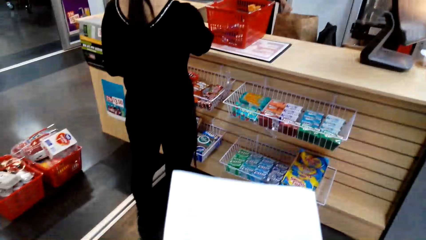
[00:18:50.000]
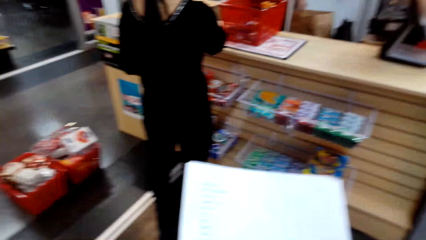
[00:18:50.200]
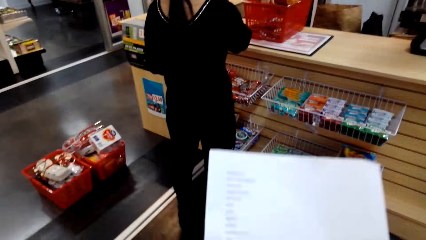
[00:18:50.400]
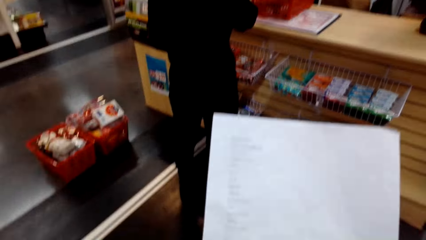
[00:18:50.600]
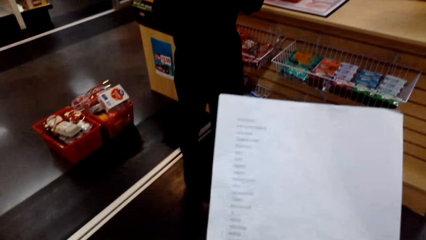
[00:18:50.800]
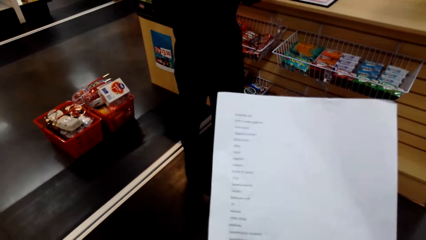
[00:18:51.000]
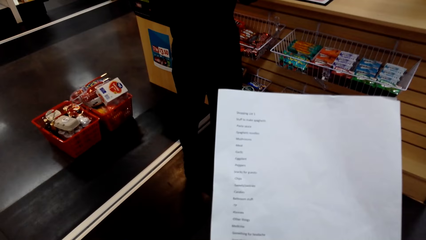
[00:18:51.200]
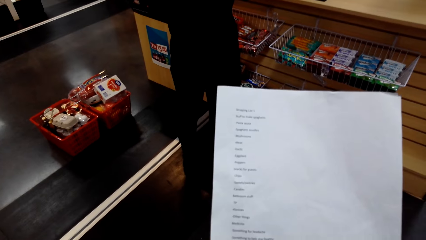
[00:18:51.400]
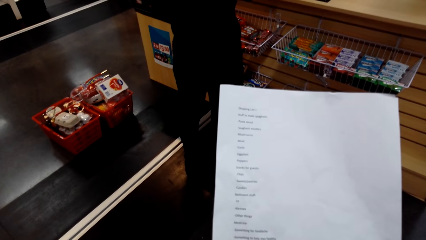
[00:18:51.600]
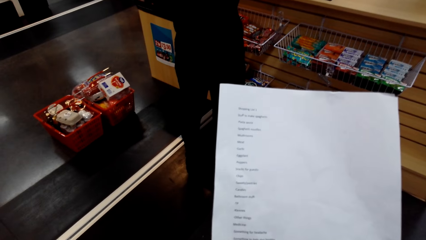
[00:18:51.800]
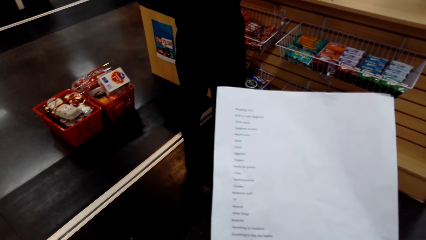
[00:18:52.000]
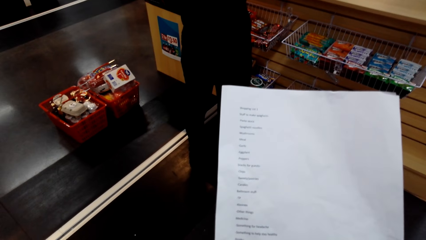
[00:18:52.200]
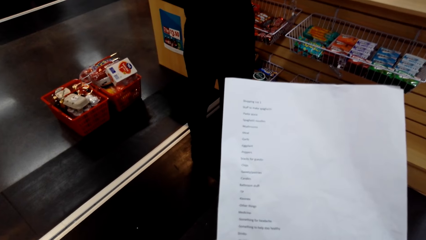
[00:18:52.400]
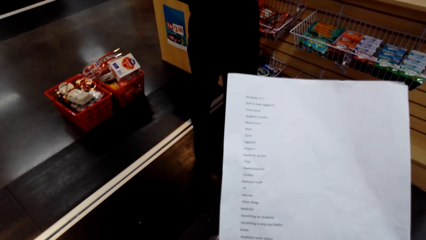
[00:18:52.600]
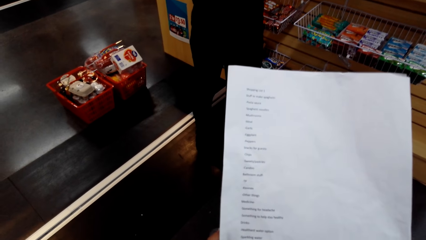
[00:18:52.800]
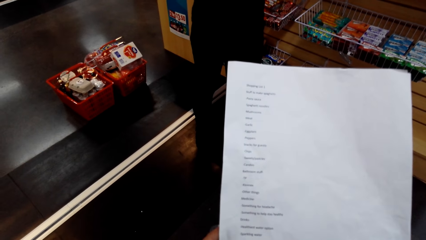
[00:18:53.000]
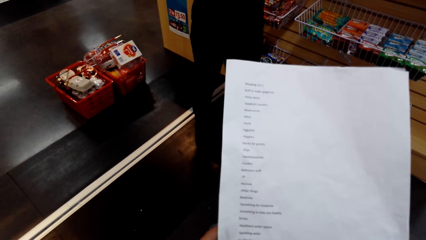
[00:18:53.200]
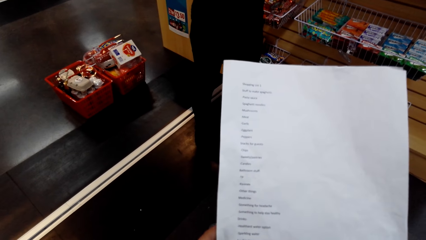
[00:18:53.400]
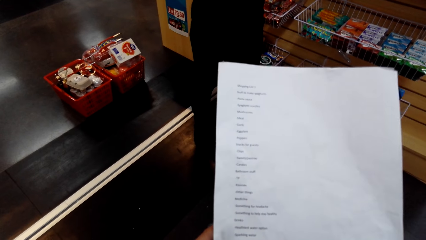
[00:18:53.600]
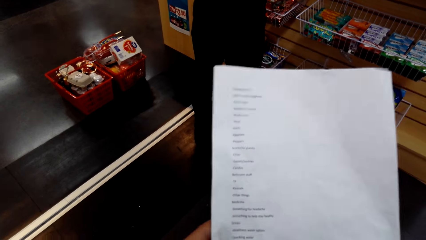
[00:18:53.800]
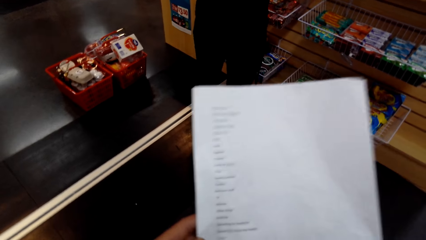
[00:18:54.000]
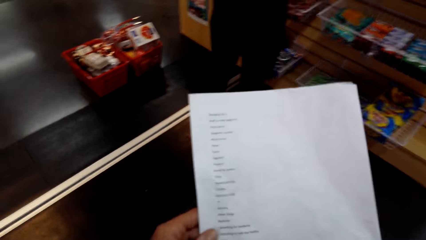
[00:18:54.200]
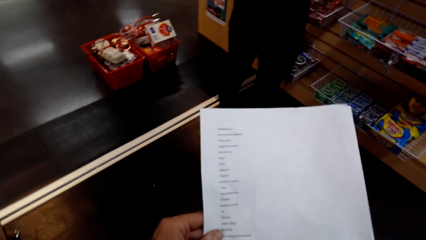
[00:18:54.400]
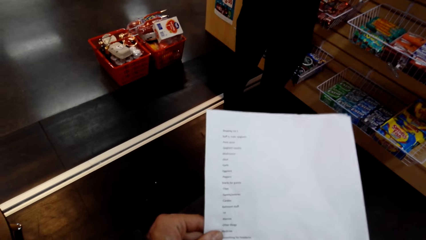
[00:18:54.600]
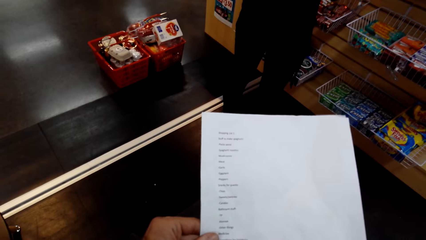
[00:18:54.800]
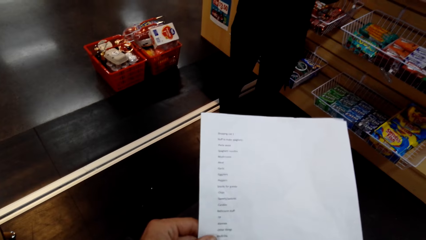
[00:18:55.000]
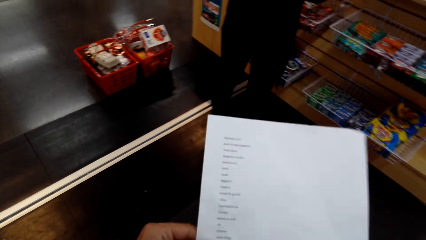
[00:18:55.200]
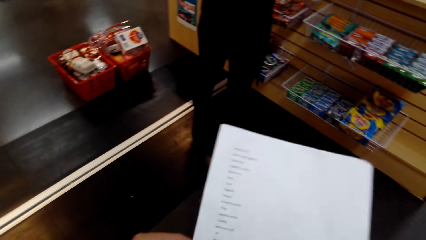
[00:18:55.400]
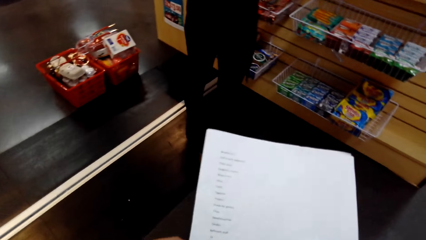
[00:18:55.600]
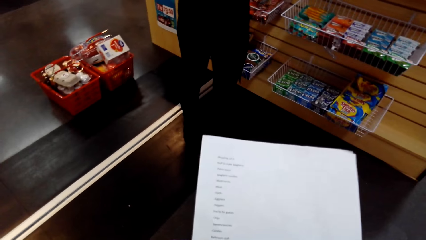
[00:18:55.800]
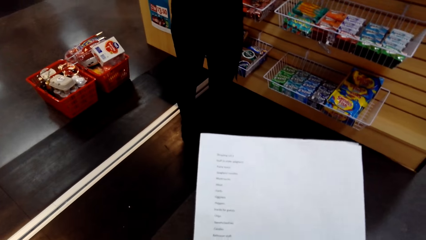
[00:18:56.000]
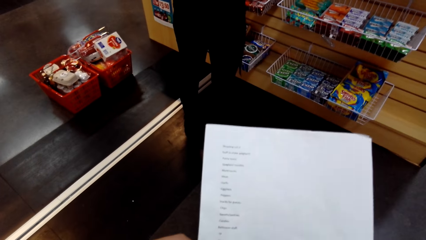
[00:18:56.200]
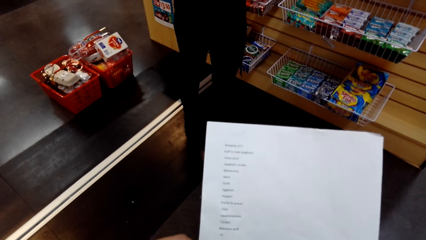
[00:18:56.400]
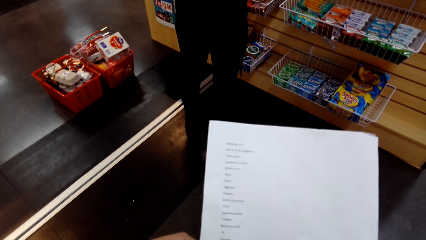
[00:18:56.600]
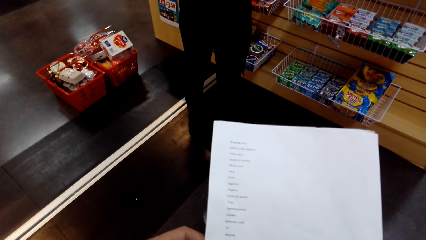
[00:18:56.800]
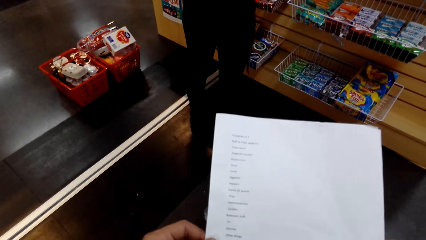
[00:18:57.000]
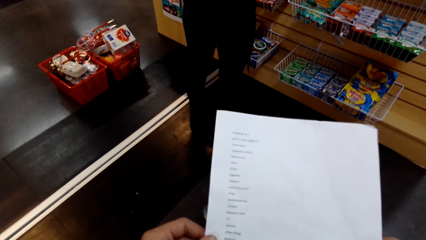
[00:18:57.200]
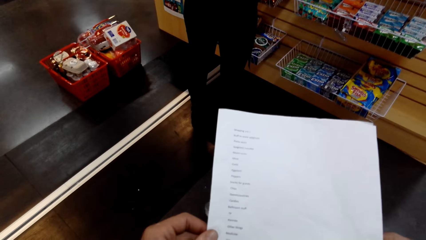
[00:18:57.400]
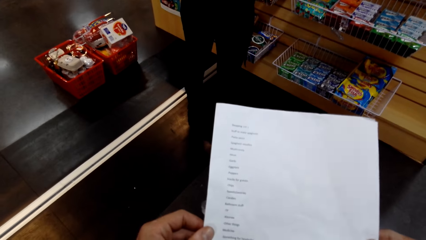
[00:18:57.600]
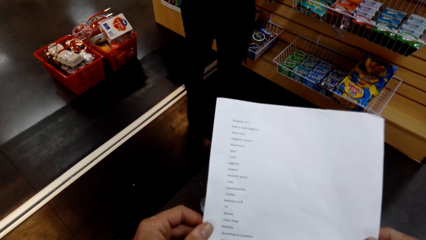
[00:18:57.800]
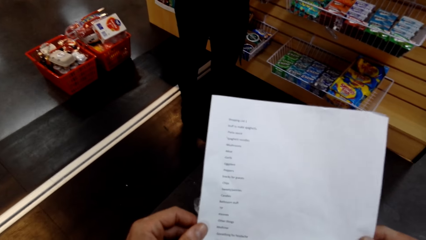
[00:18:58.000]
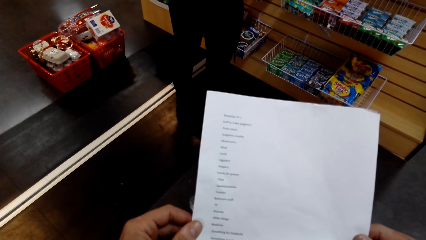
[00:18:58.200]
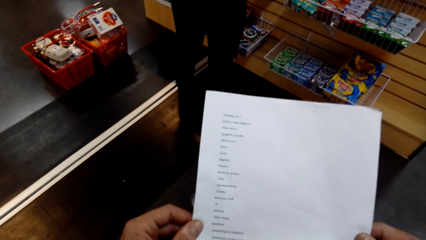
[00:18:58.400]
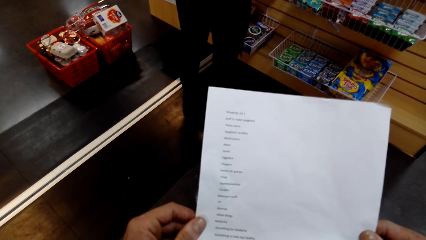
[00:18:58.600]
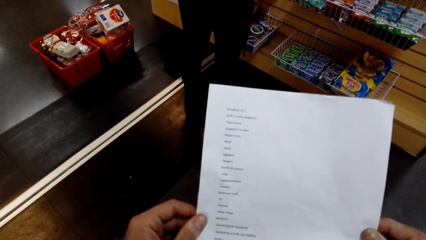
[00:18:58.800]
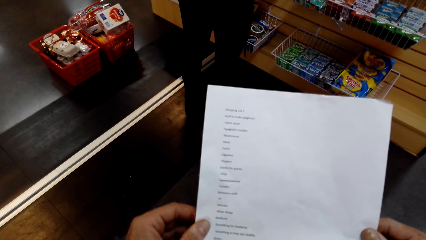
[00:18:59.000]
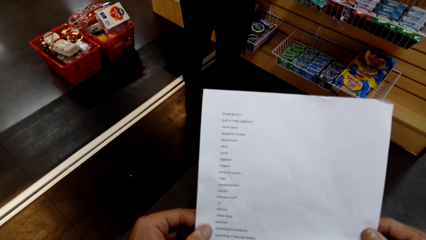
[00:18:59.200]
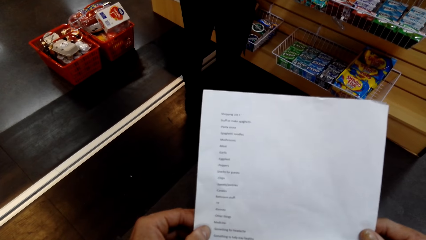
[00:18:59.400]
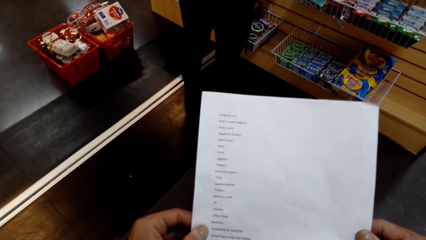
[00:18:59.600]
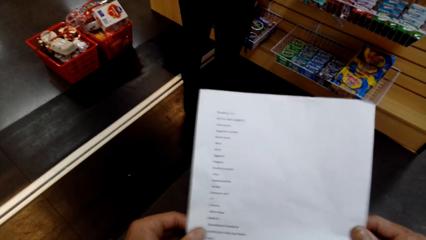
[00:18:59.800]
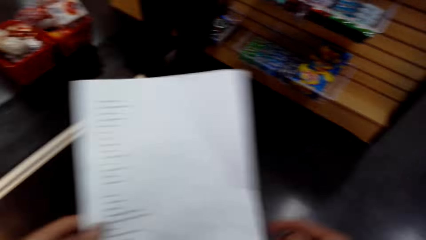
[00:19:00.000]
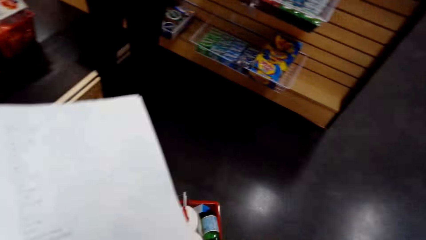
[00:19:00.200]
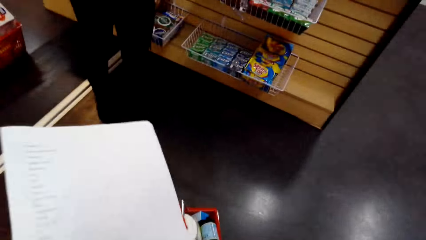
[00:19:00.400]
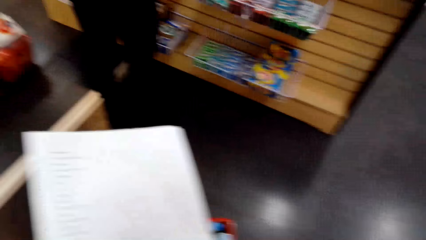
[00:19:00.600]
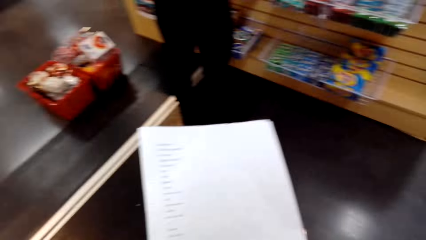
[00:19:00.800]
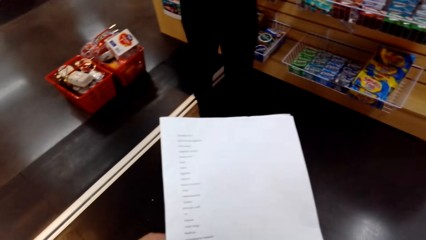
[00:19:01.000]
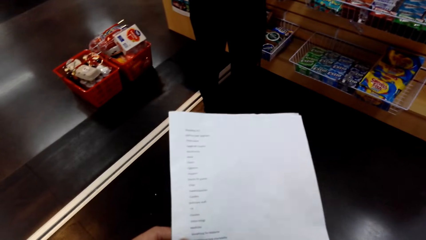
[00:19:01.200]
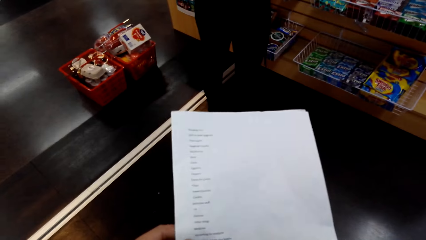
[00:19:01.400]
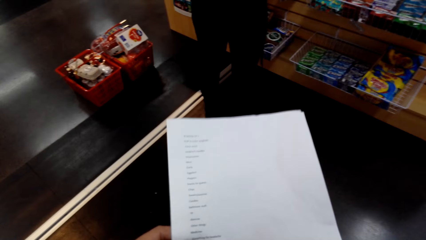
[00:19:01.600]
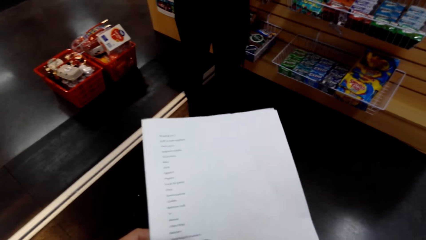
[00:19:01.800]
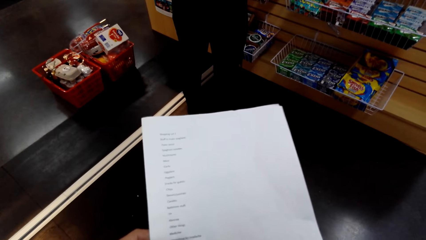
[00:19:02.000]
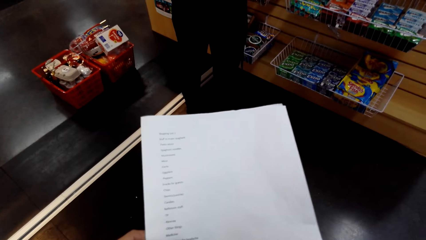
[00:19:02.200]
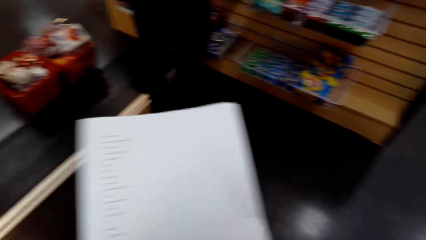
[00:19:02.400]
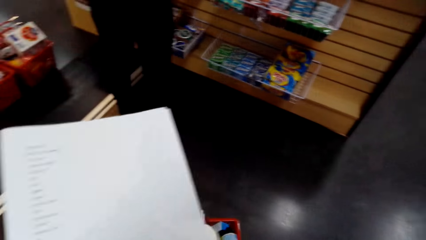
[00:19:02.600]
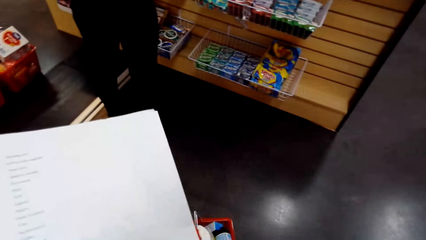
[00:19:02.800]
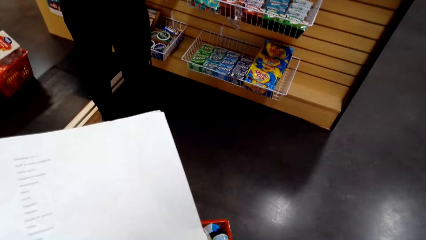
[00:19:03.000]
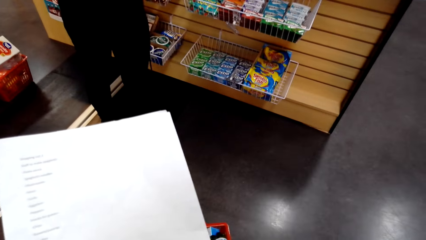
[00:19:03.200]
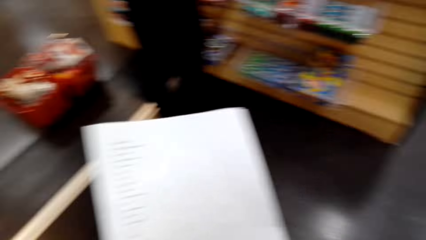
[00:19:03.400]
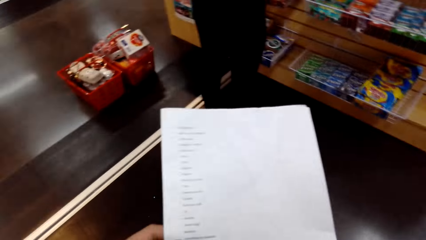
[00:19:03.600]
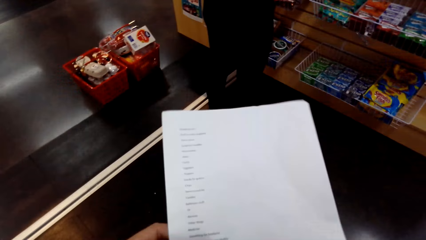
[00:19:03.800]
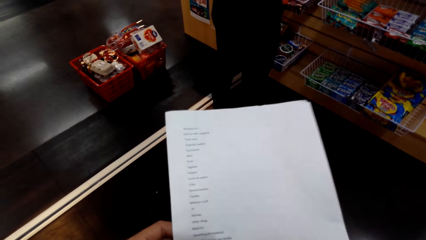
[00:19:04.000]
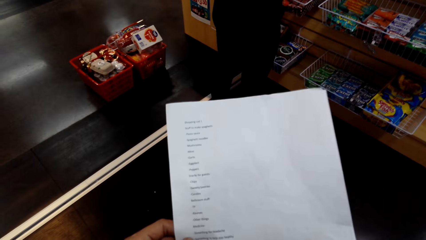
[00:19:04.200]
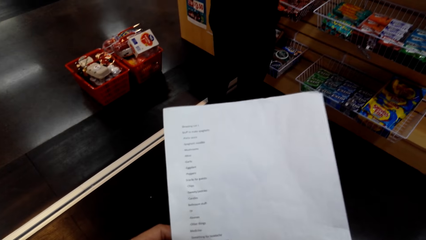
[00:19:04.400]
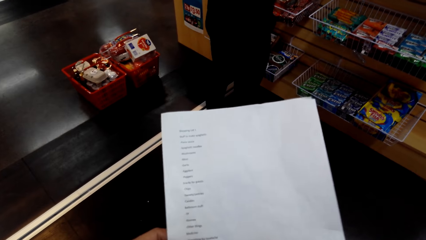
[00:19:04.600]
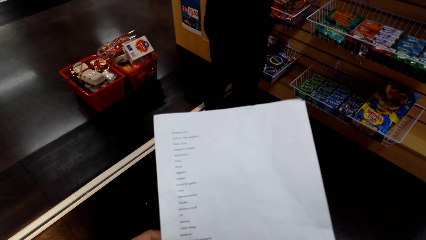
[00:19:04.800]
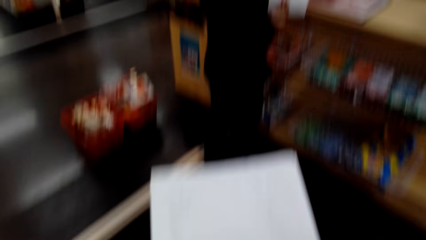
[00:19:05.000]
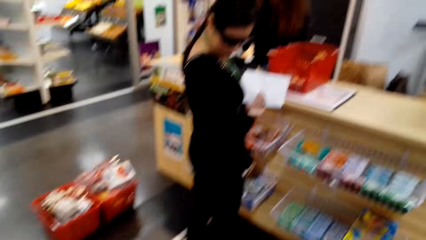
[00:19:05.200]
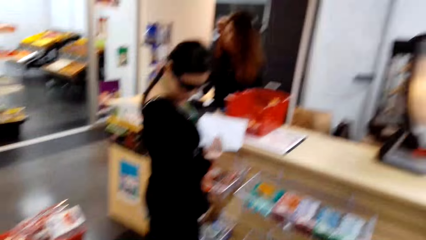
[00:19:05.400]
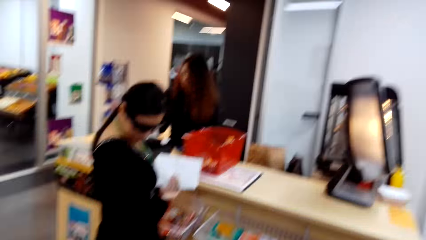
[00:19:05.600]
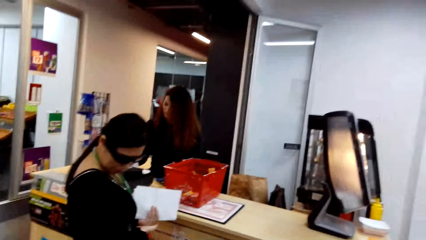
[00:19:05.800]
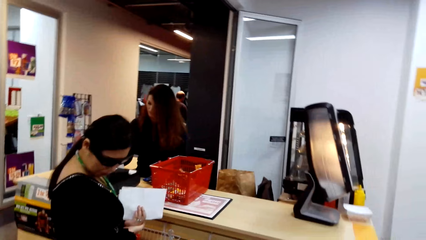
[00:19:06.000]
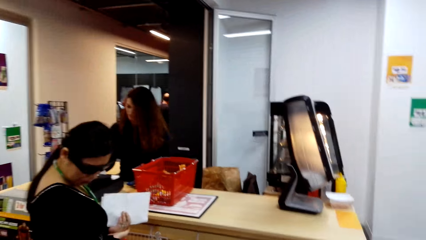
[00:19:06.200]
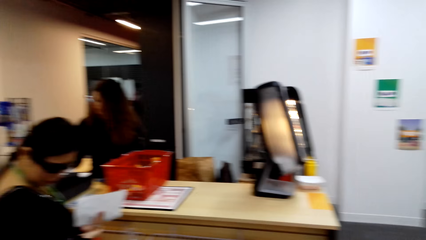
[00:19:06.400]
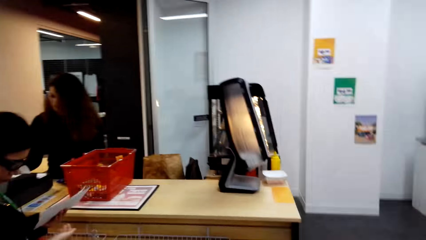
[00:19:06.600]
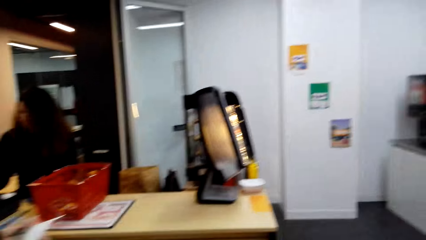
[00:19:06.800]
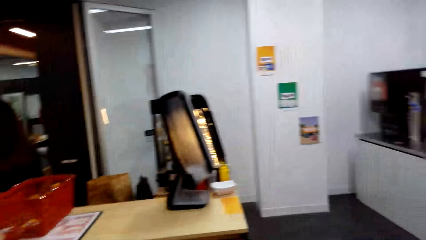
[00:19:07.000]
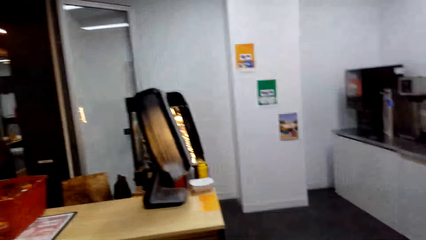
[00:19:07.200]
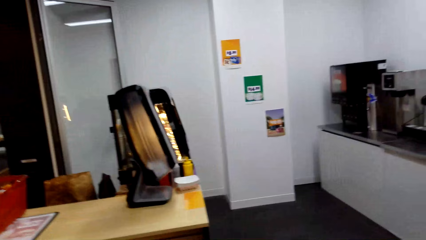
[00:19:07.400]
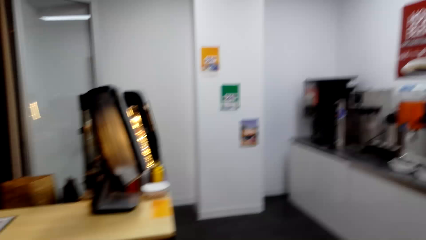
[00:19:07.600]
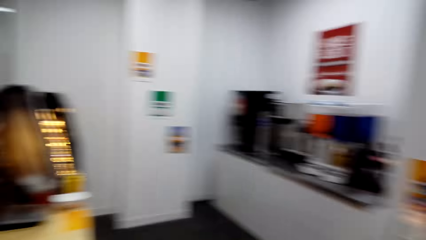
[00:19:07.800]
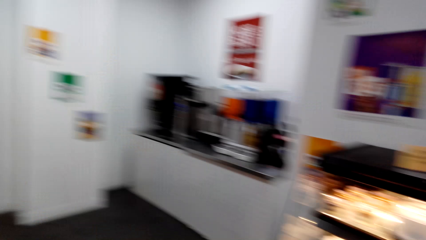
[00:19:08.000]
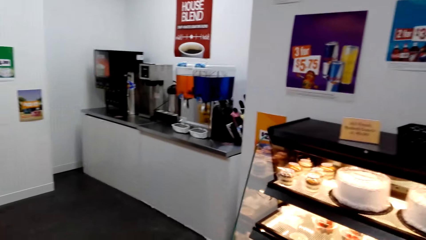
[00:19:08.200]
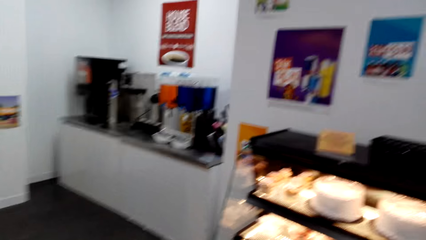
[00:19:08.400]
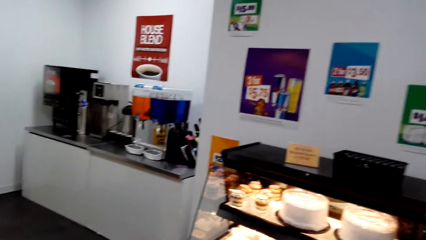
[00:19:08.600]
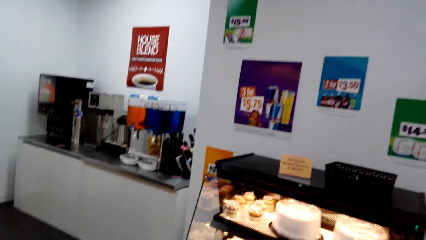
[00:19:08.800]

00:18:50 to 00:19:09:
The camera wearer holds a paper. They read the paper. They turn around. They hold the paper. They turn around. A man holds a paper. The camera wearer turns around.
